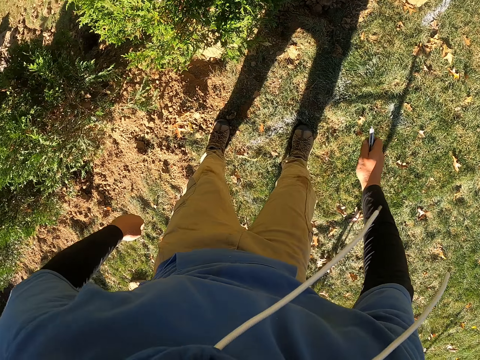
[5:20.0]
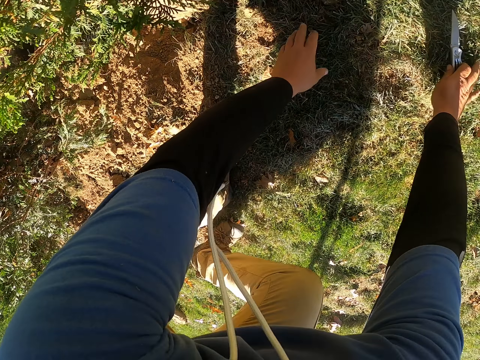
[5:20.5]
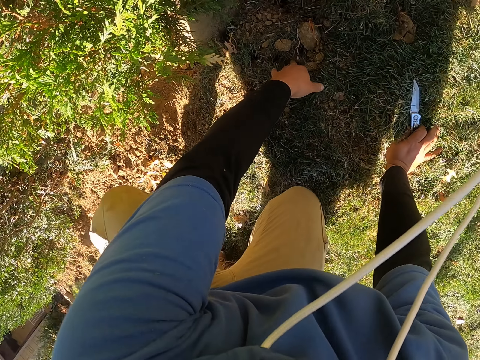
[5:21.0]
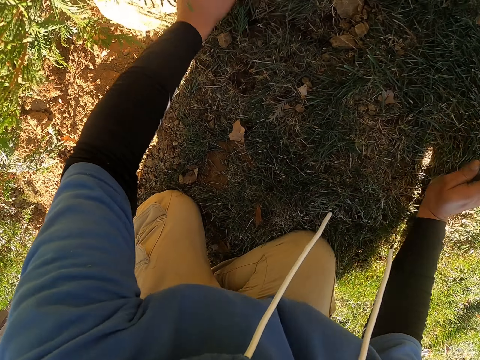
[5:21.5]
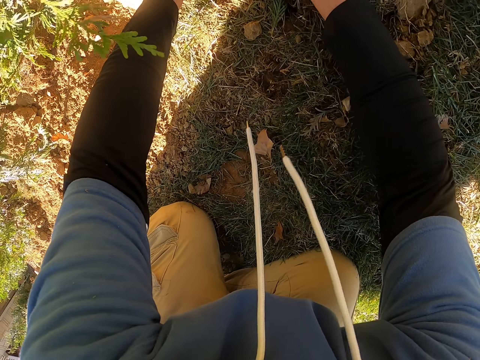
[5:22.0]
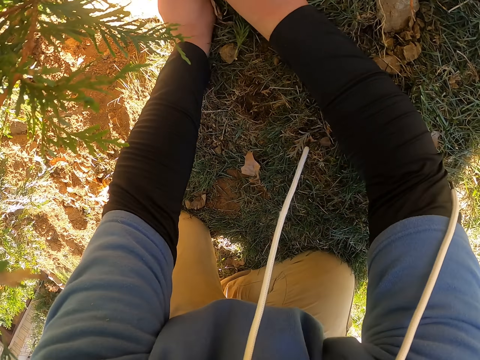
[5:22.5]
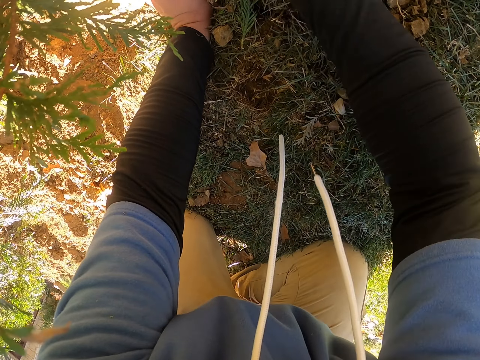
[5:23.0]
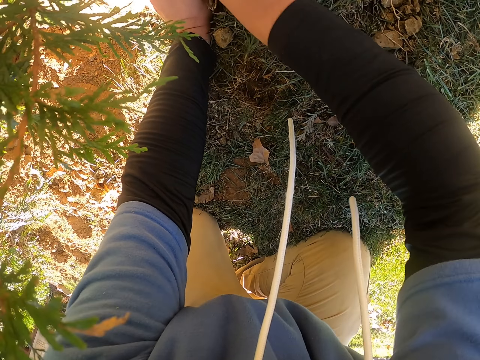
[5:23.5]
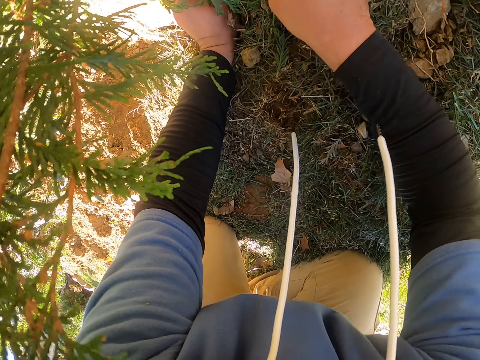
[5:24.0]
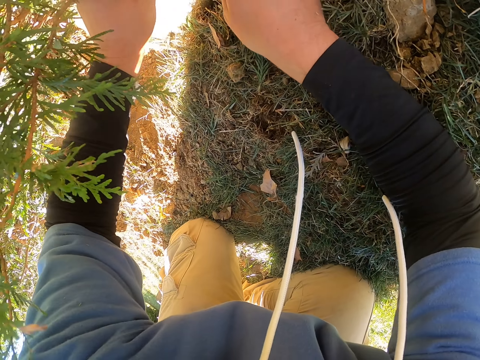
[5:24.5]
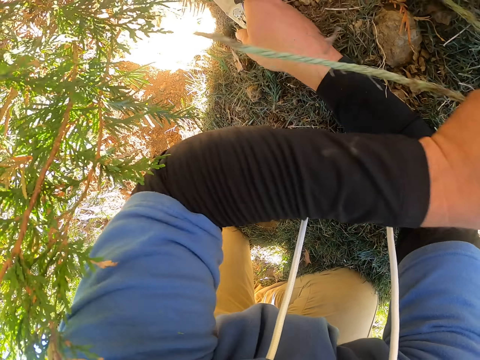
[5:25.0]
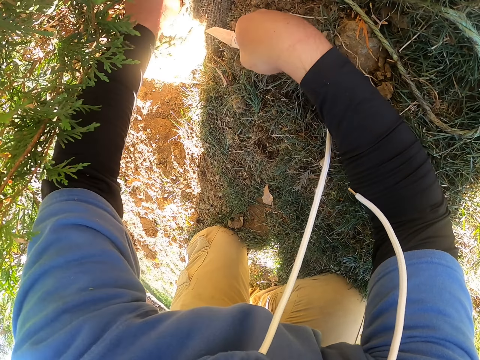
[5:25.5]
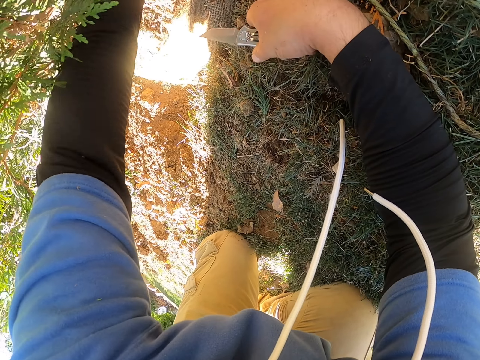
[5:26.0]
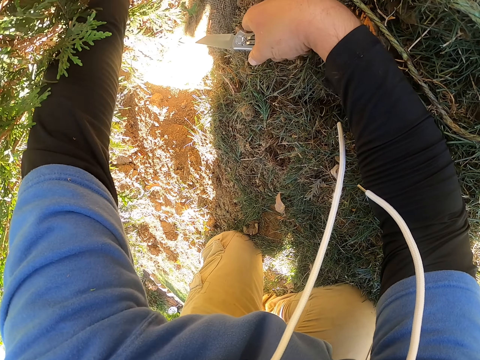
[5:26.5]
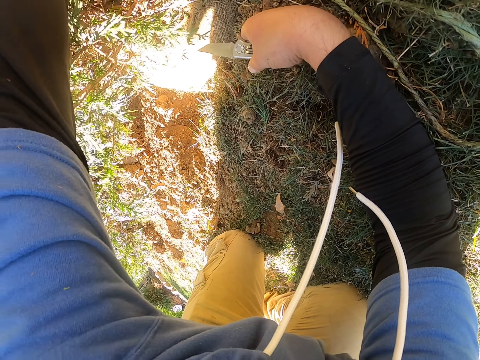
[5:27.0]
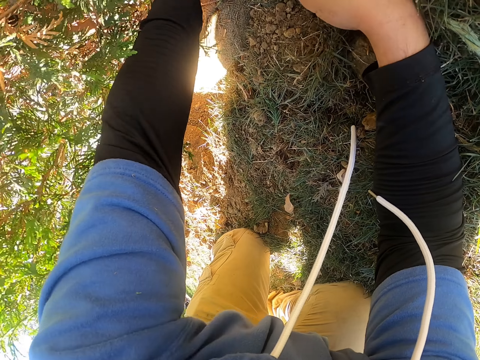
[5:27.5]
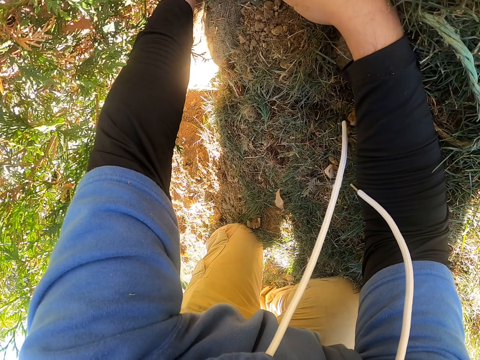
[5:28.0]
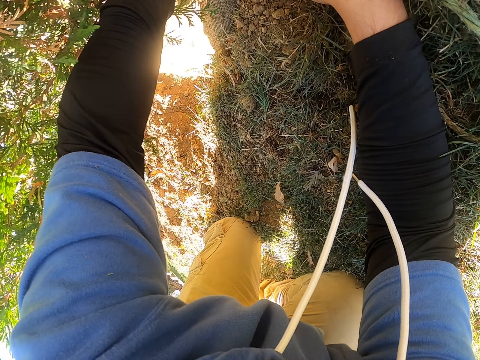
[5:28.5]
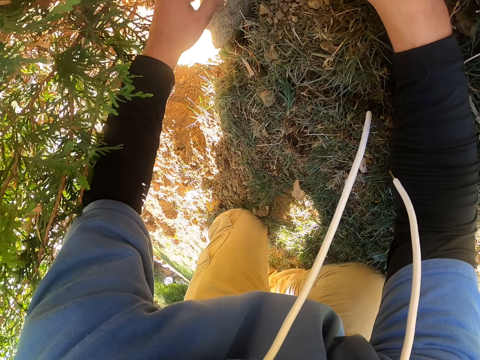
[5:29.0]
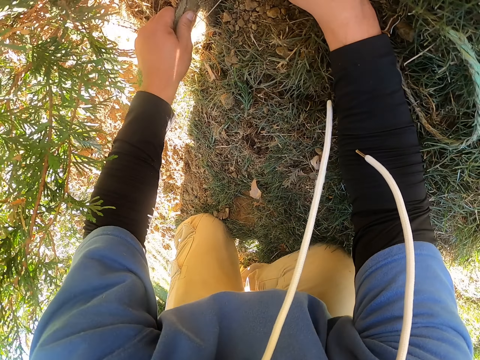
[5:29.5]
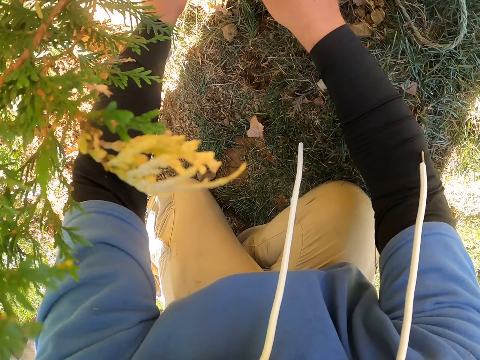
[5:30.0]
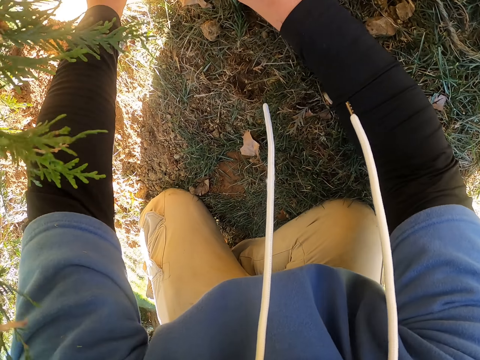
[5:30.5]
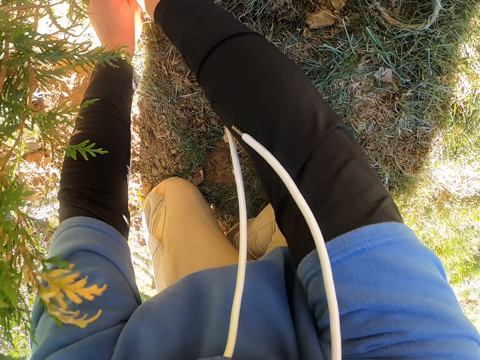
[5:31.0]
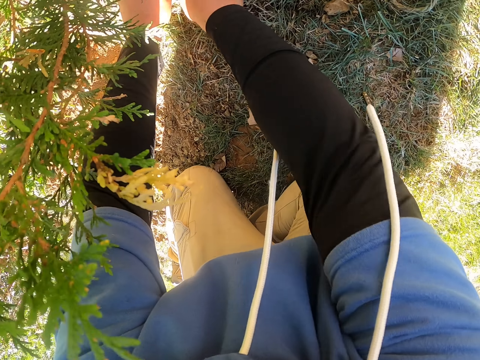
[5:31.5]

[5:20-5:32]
The camera wearer holds the ground. They move their hand. They cut the sack. They throw a thread. They move their hand.

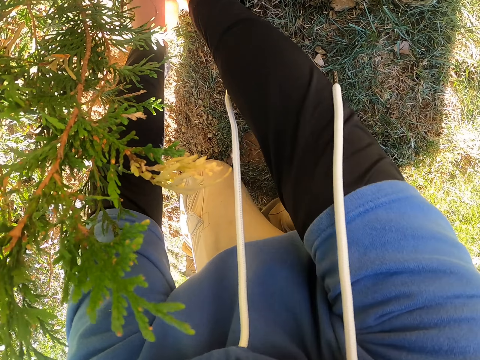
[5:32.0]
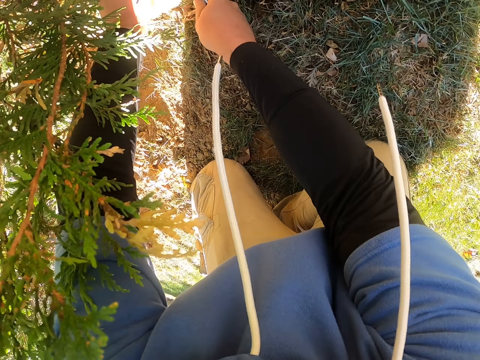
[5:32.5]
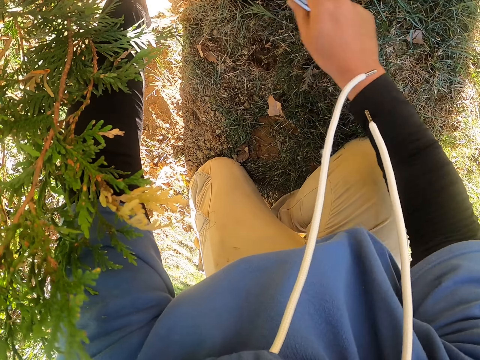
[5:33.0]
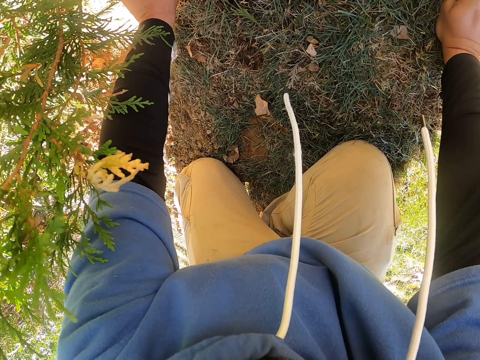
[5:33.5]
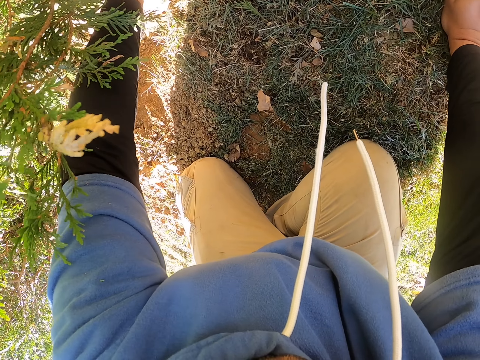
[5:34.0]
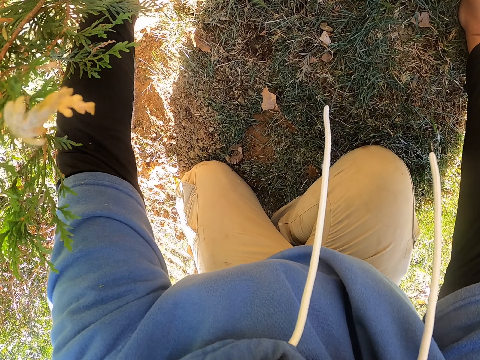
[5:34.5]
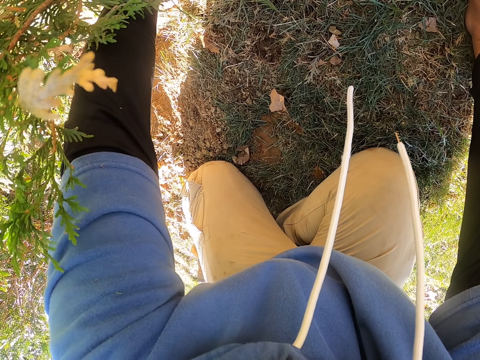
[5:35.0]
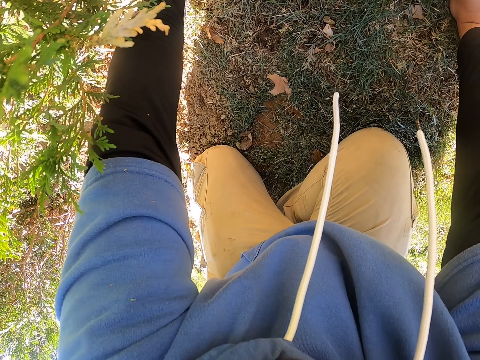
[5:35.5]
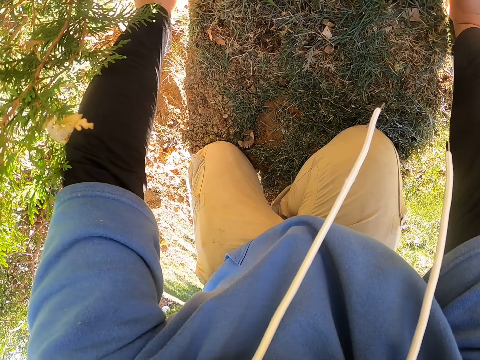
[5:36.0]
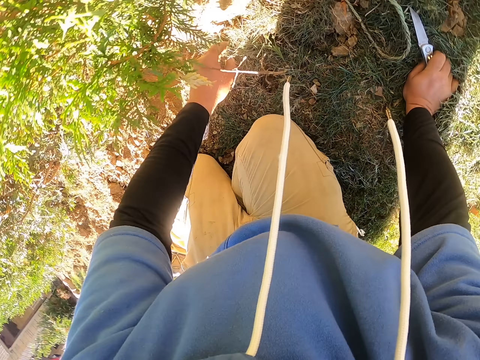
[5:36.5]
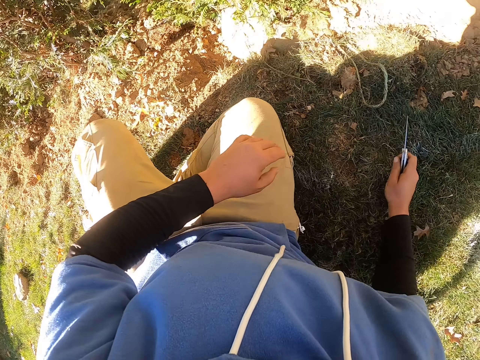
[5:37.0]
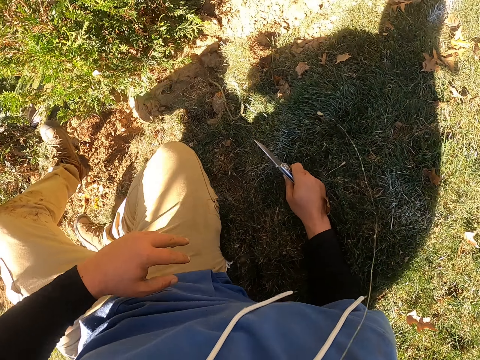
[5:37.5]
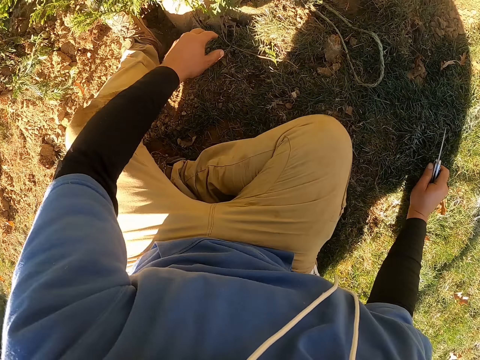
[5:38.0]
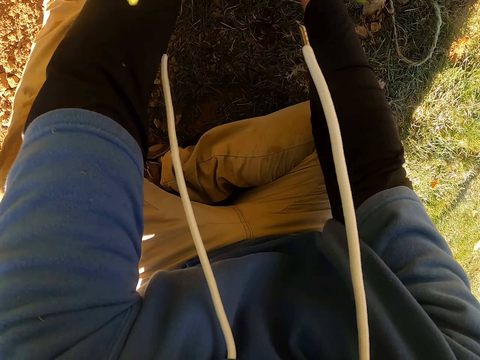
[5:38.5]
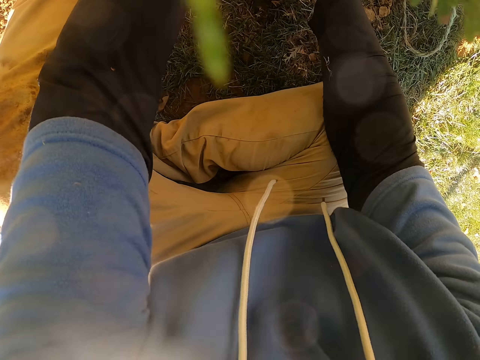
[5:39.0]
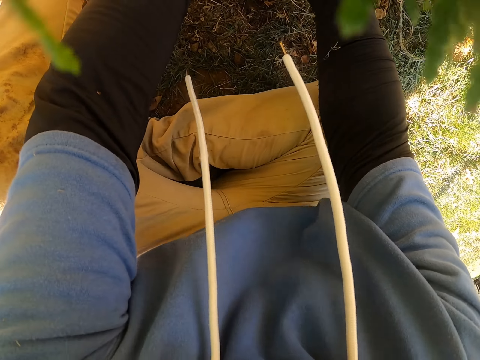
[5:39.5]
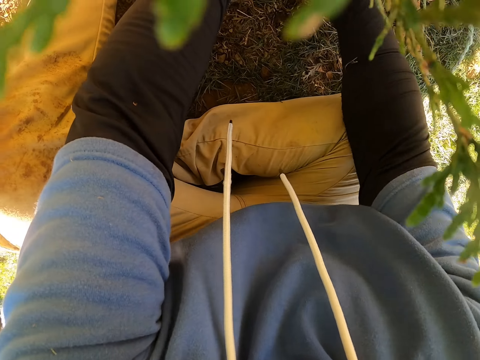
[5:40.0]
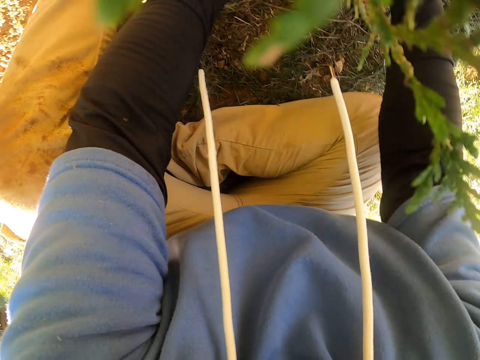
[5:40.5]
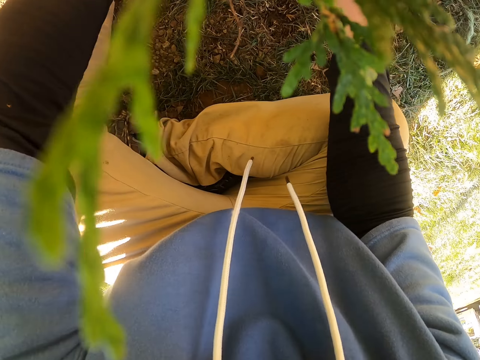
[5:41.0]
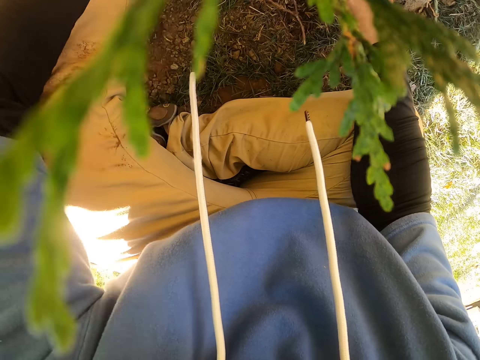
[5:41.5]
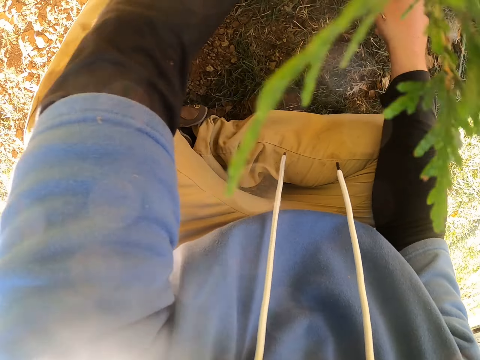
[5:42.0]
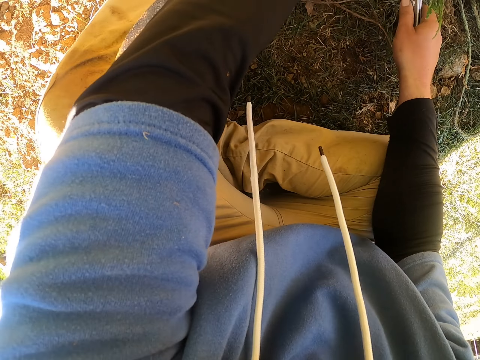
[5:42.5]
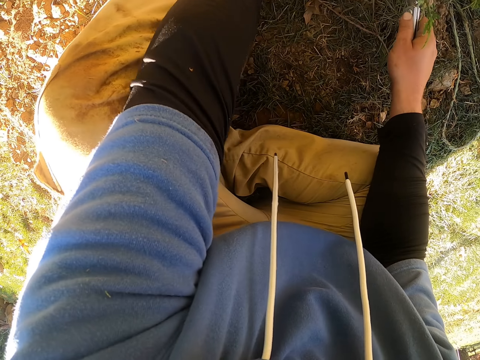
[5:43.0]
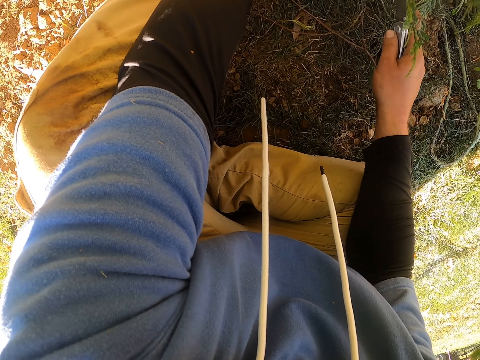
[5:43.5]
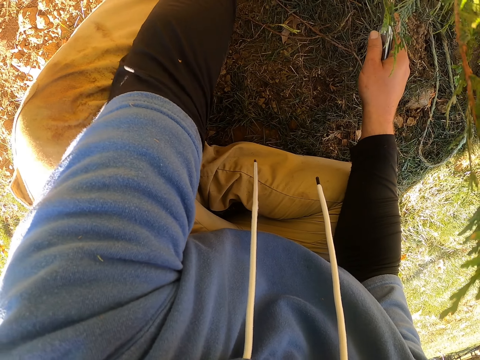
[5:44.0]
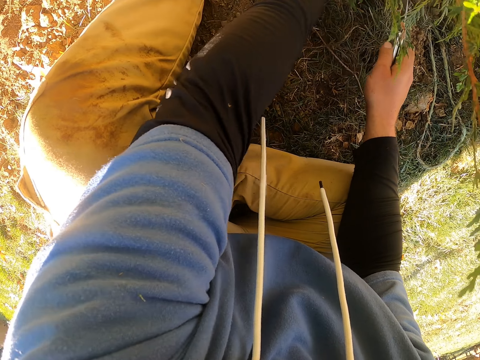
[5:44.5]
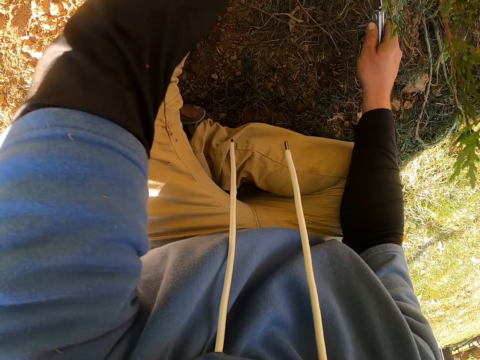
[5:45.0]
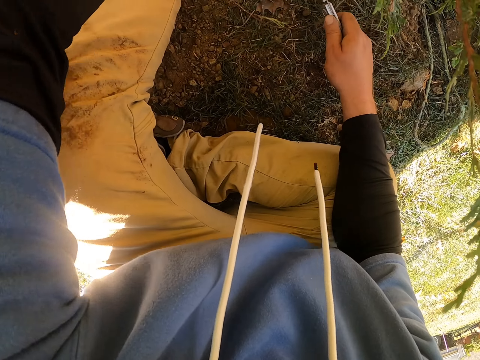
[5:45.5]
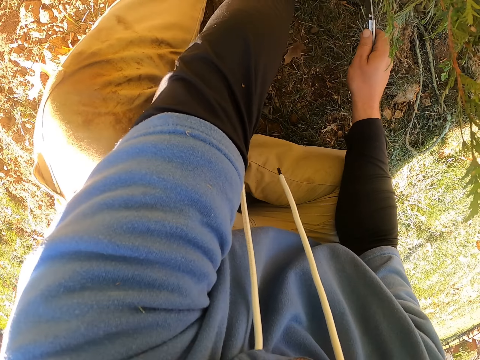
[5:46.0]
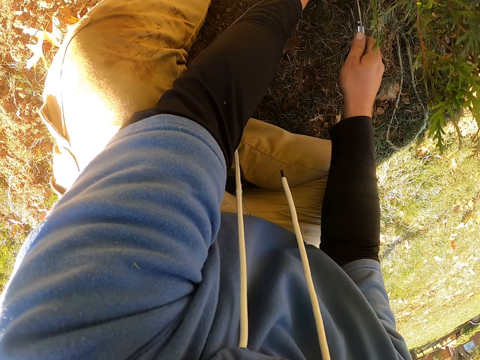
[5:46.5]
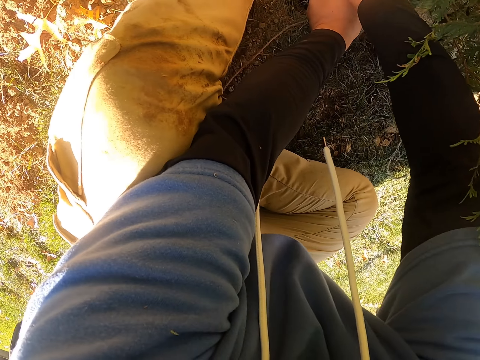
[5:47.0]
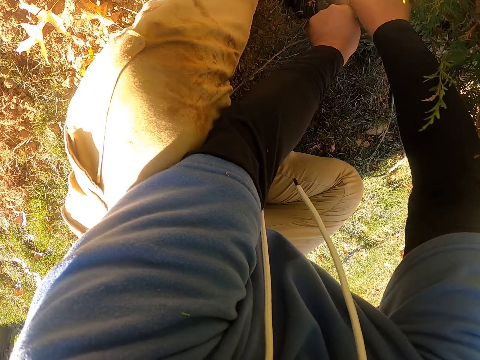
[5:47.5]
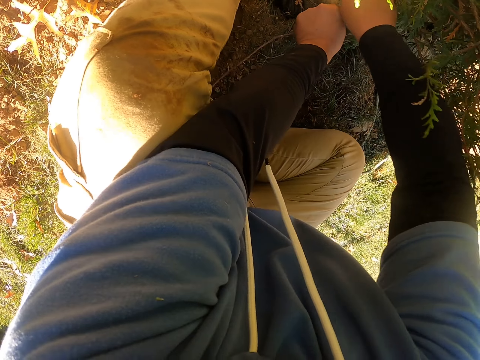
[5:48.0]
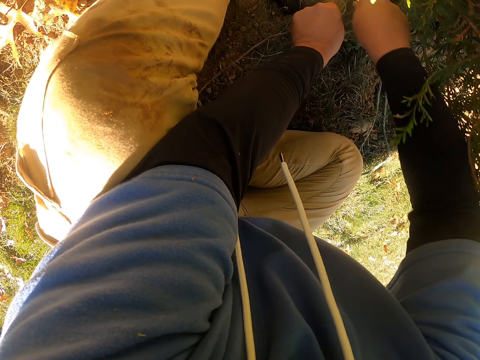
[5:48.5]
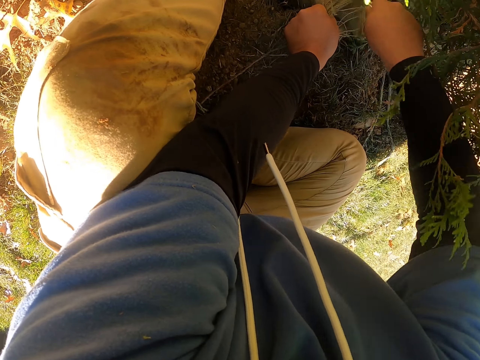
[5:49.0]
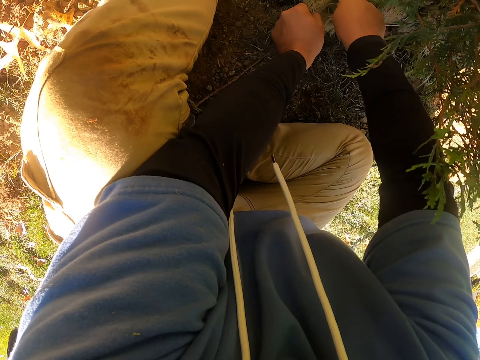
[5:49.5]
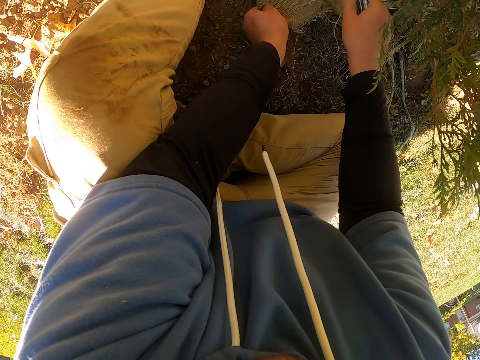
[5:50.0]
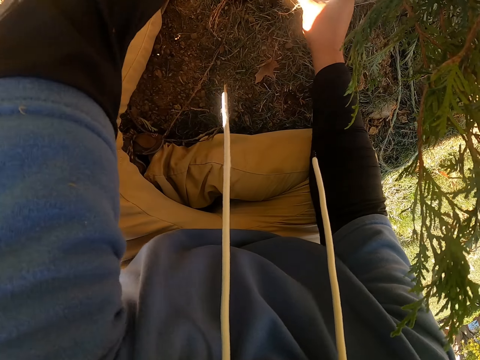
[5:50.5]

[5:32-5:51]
The camera wearer cuts paper. They move their hand. They move the sand around the flower. They move their hand. They cut the paper.
